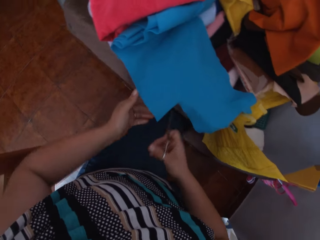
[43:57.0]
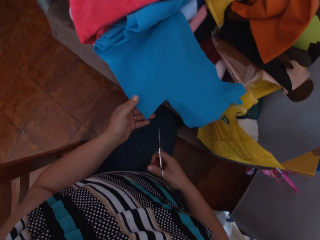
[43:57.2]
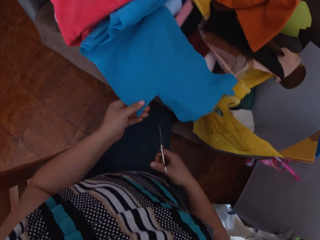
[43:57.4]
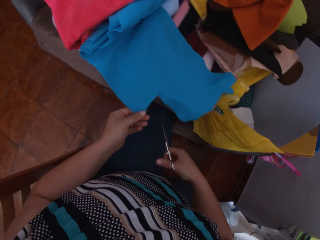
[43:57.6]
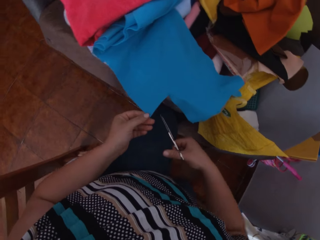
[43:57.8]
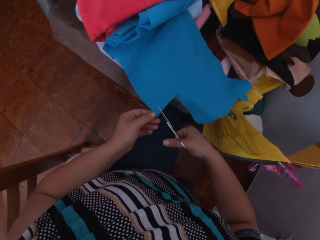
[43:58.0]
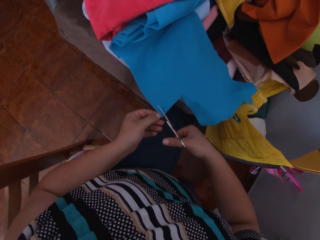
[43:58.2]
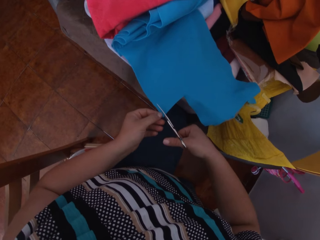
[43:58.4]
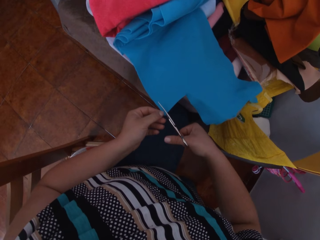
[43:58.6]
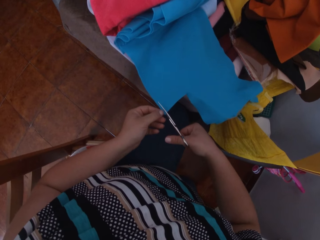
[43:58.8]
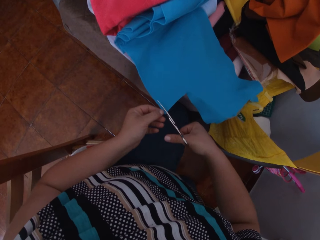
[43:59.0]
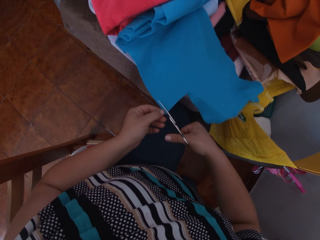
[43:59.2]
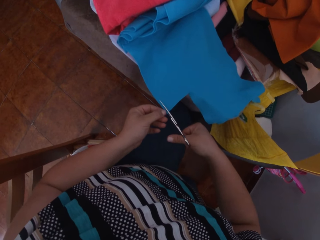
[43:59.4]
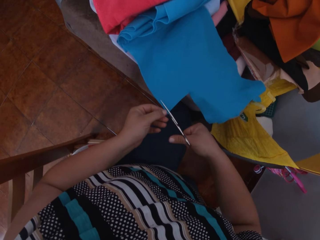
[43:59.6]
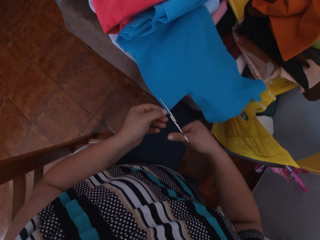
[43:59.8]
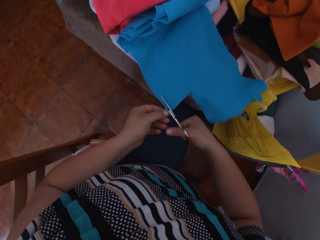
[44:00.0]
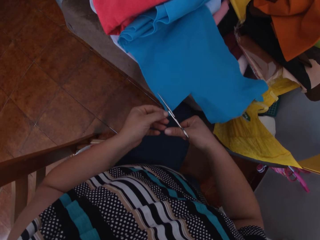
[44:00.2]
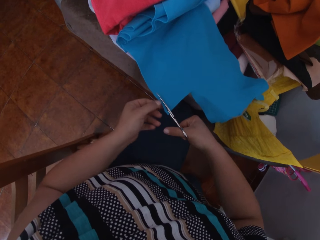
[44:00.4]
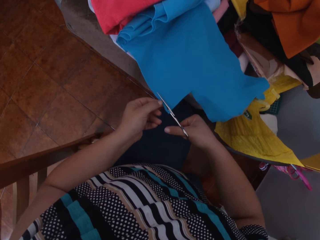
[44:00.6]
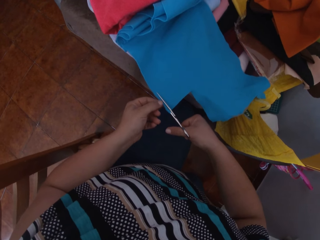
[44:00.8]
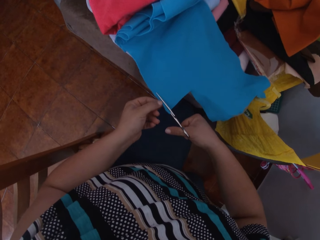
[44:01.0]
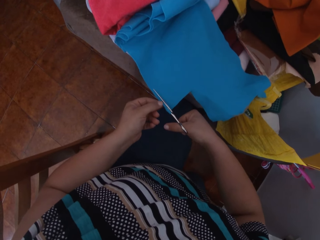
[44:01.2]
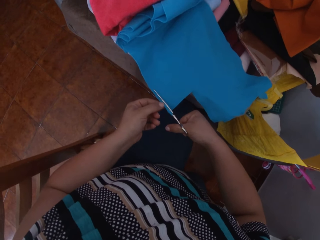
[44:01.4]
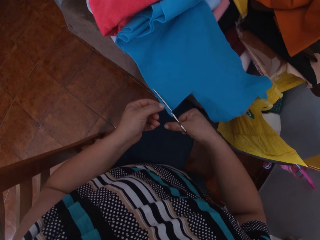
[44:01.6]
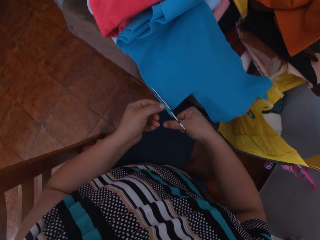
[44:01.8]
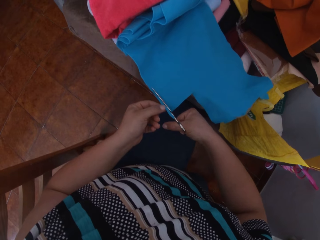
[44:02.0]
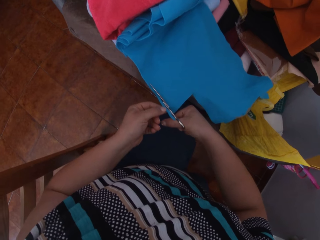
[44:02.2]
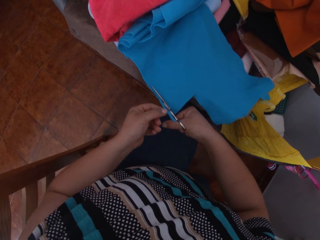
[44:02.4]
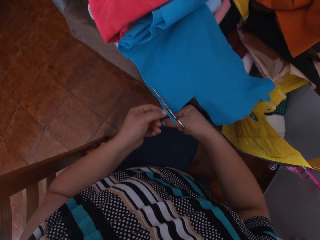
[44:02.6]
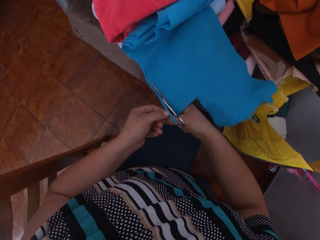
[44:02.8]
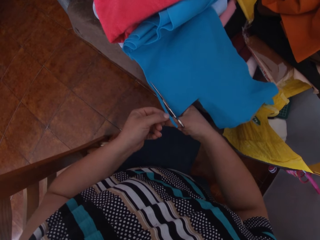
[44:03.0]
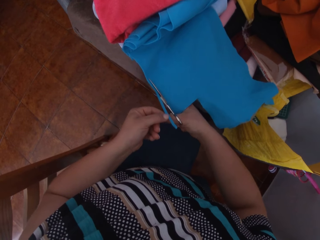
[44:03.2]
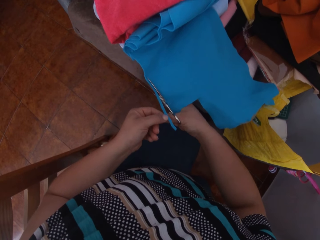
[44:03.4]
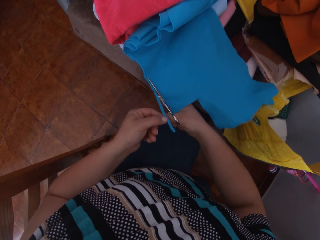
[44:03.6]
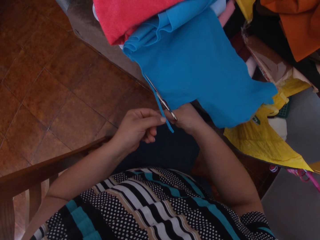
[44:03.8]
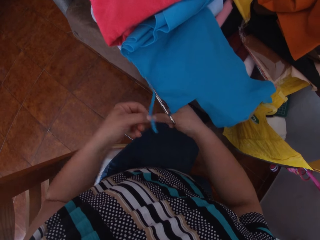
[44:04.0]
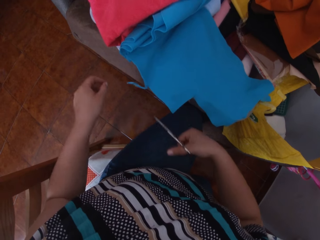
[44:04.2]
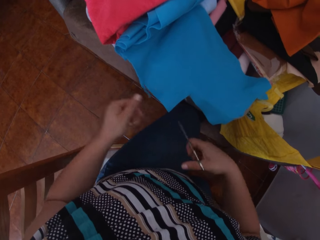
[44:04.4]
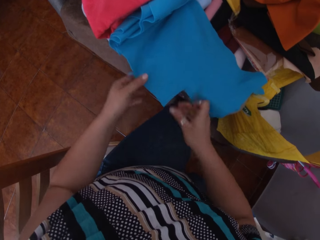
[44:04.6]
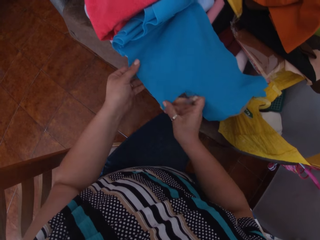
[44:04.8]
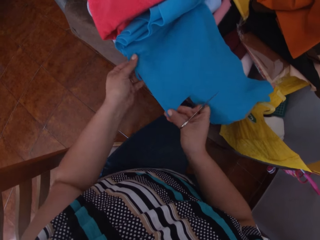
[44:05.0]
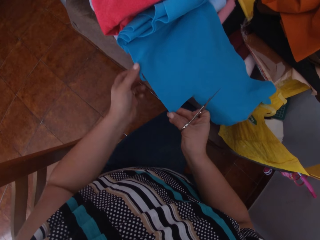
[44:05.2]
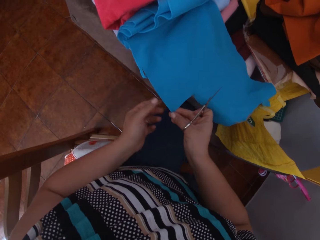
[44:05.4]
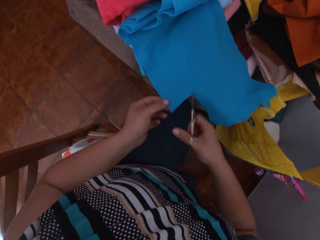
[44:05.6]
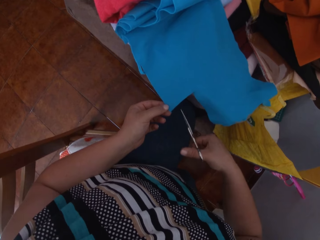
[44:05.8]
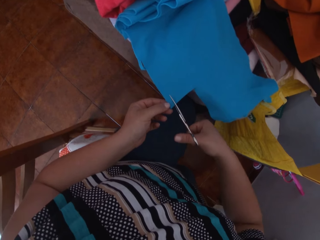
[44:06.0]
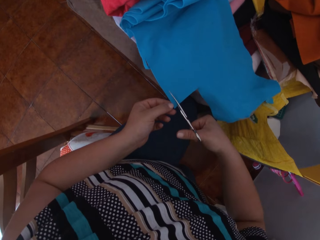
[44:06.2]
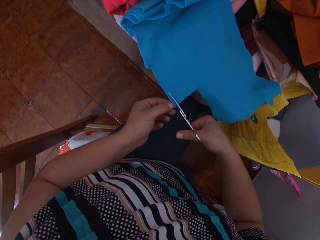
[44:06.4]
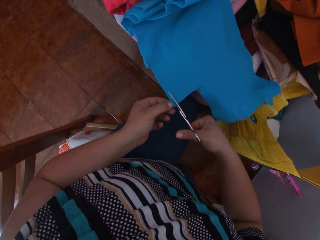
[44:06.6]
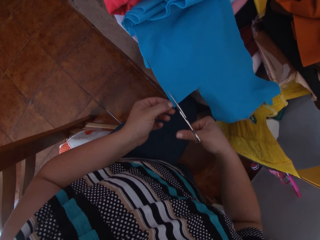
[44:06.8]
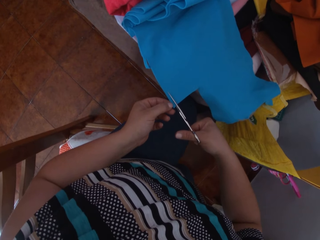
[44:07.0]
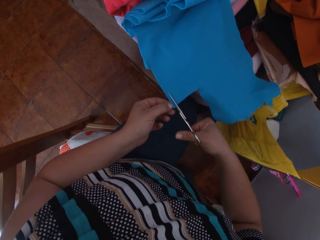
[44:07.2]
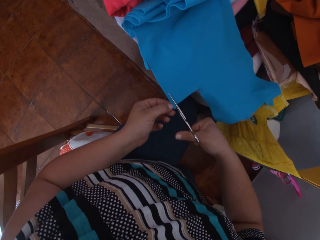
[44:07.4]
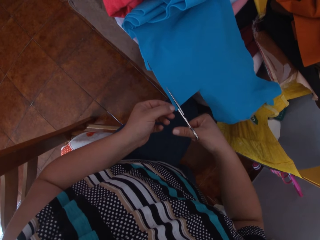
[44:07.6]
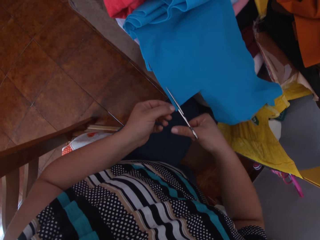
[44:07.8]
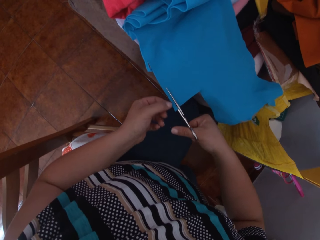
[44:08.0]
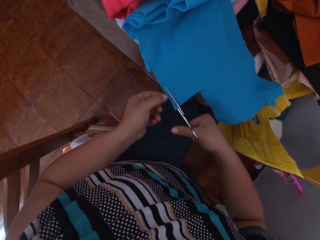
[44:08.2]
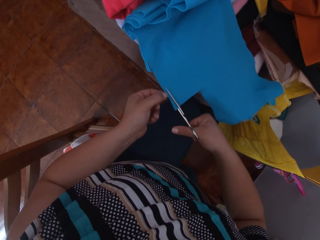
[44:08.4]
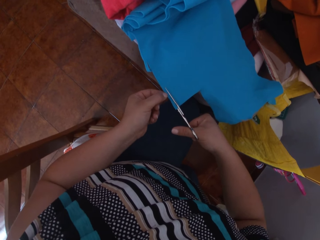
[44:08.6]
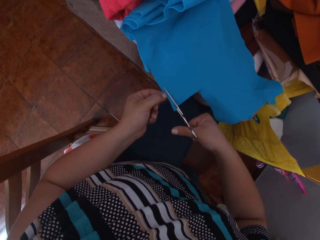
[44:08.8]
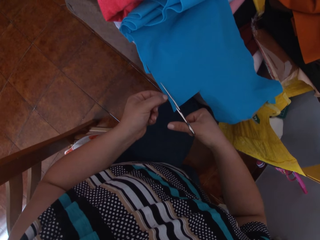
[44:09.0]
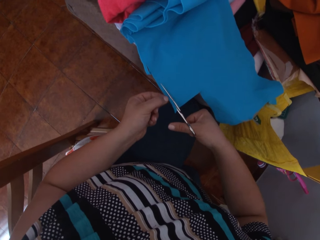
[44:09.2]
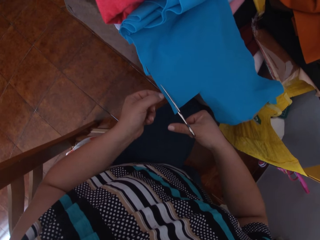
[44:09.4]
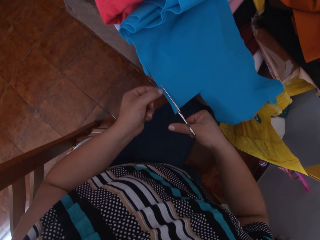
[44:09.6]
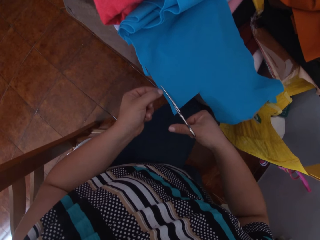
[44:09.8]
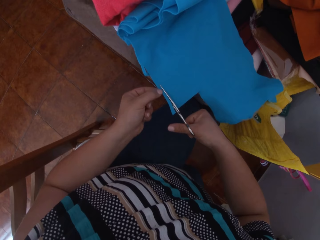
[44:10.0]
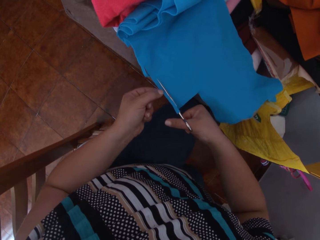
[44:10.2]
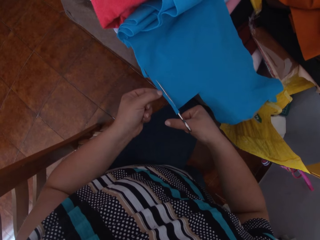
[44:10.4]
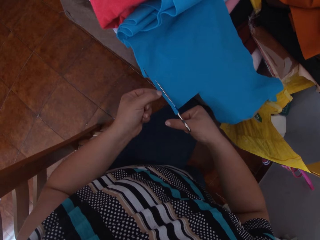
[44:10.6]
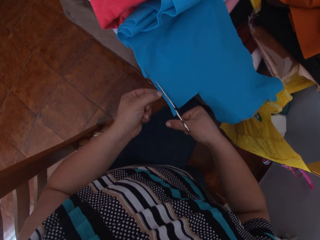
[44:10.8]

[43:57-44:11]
The camera wearer holds the blue fabric or craft cloth with his left hand. He cuts the blue fabric with the scissors in his right hand. He drops the cut part of the blue fabric in his left hand. He holds the blue fabric with both hands. He stretches the craft cloth. He holds the blue fabric with his left hand. He cuts the blue fabric with the scissors in his right hand.

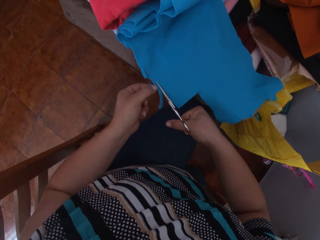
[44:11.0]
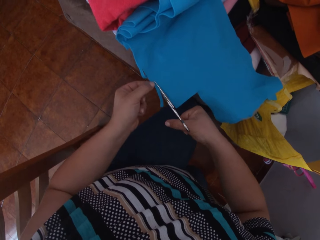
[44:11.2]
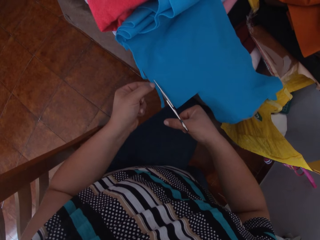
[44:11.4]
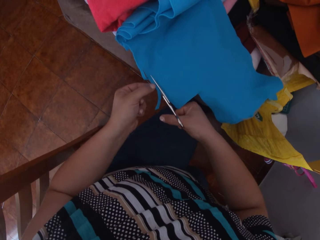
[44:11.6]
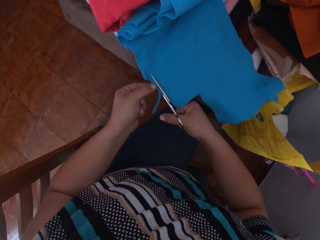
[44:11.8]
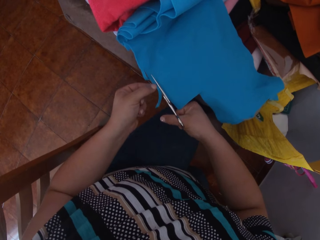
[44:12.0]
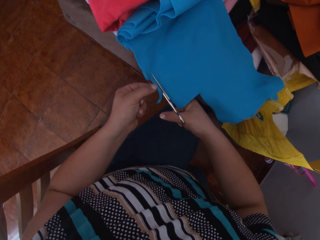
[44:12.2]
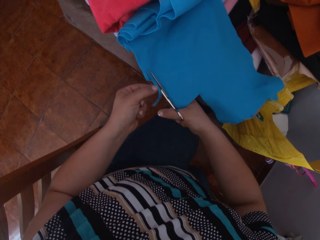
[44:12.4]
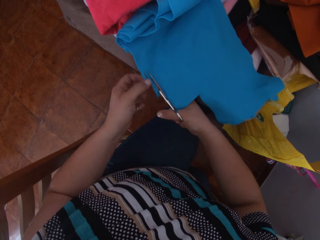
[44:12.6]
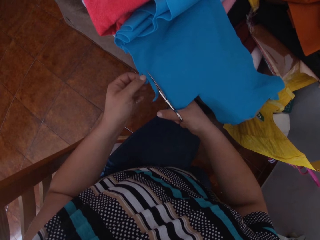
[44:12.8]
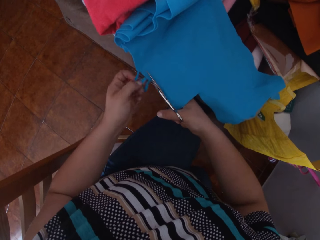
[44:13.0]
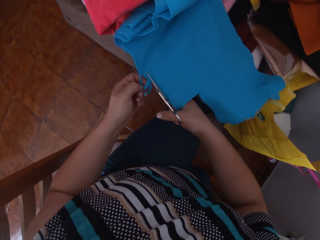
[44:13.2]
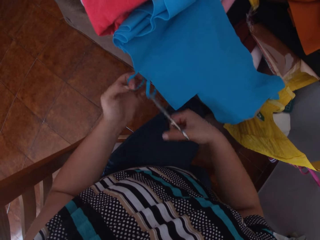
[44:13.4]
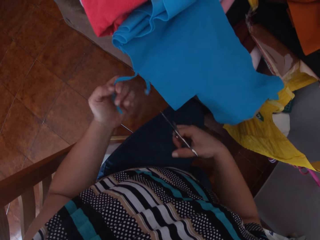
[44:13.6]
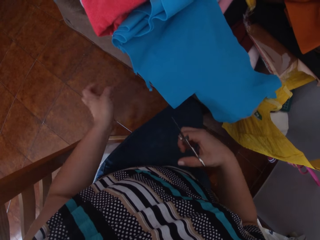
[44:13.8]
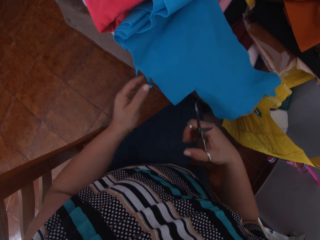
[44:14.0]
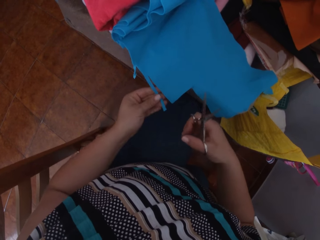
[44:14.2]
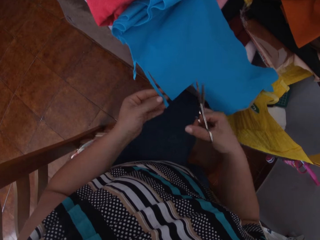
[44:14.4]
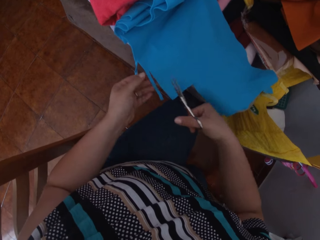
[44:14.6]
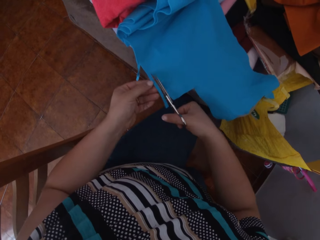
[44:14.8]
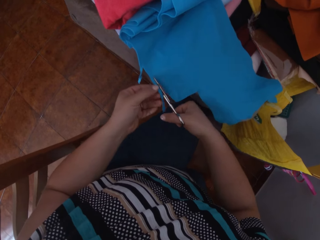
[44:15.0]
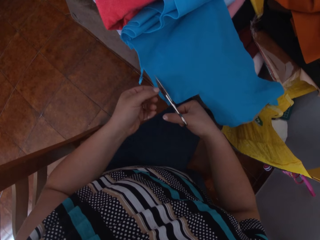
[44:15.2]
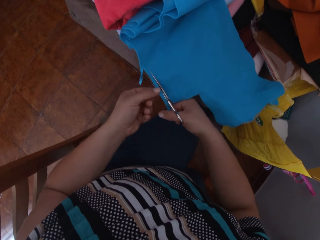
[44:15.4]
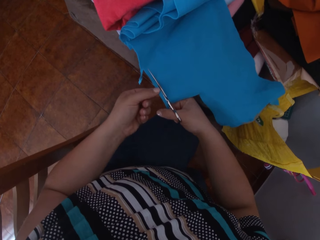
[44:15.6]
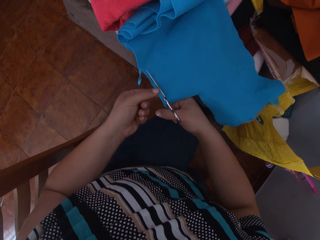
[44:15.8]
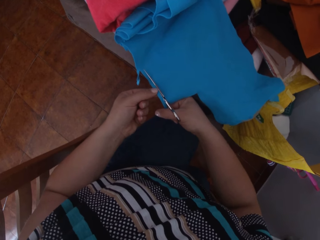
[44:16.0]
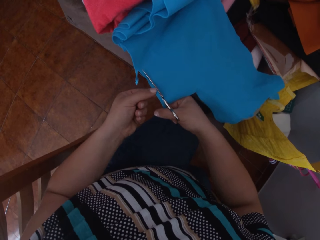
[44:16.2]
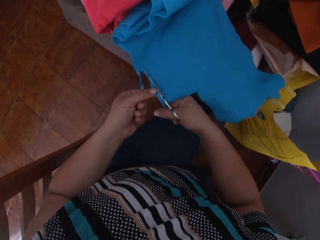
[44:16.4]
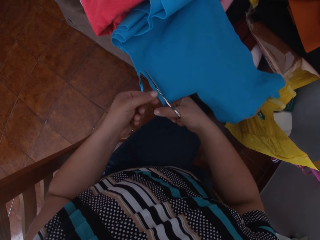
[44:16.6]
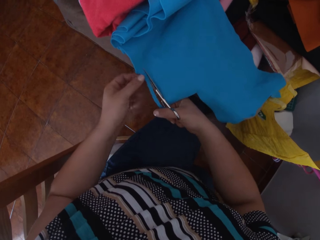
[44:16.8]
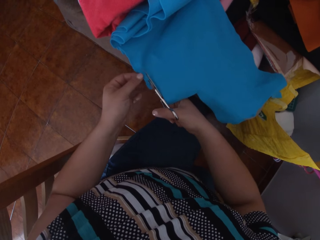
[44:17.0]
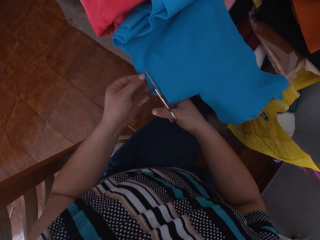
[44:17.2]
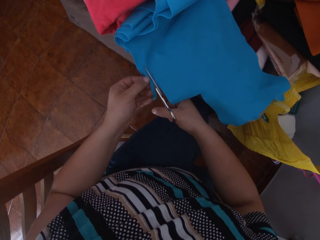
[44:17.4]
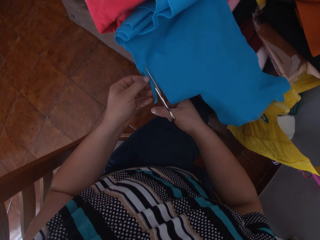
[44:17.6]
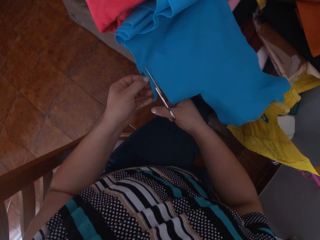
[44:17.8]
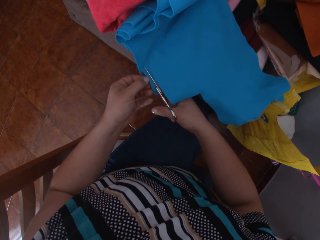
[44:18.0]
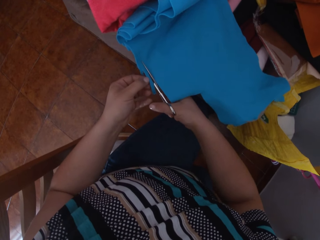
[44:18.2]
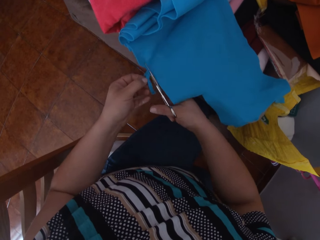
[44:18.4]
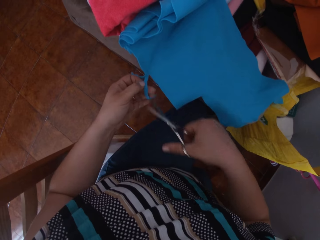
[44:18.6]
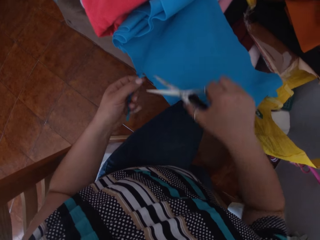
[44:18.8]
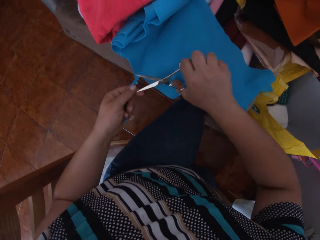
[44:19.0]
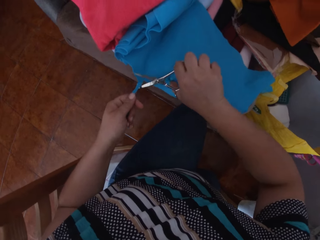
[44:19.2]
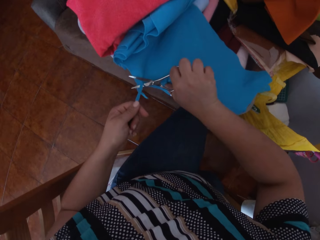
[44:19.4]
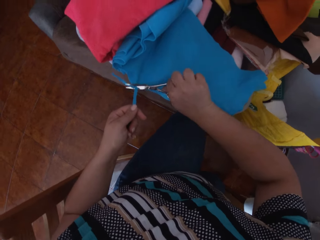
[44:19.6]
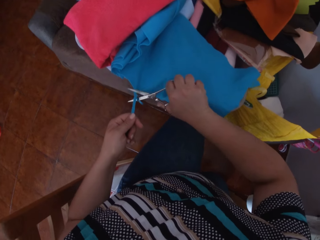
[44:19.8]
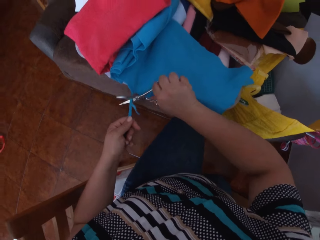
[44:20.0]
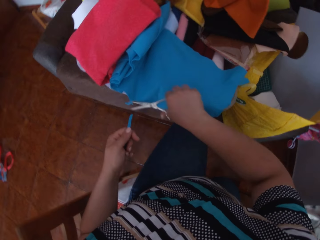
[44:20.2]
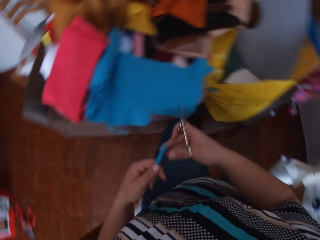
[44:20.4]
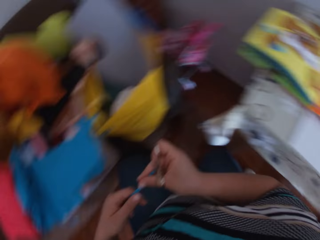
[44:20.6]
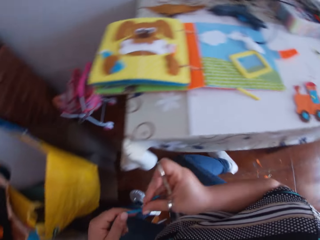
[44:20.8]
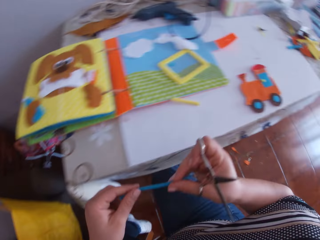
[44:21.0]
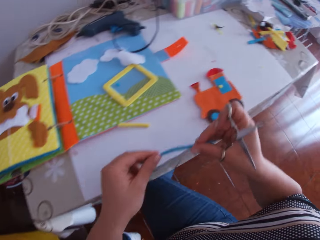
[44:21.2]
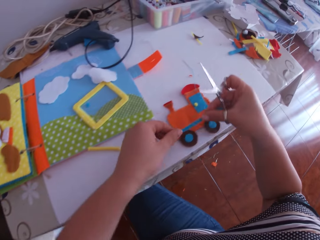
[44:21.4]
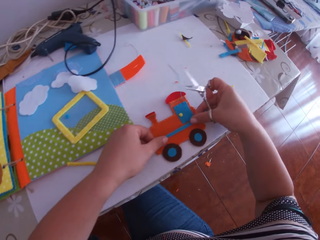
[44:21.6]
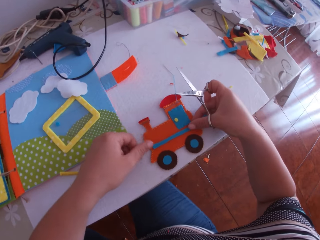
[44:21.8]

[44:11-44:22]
The camera wearer adjusts the blue fabric or craft cloth with his left hand. He pulls the craft cloth. He holds the craft cloth. He cuts the blue fabric with the scissors in his right hand. He turns the scissors. He cuts the craft cloth with the scissors. He turns around. He holds the detached blue fabric in both hands.
